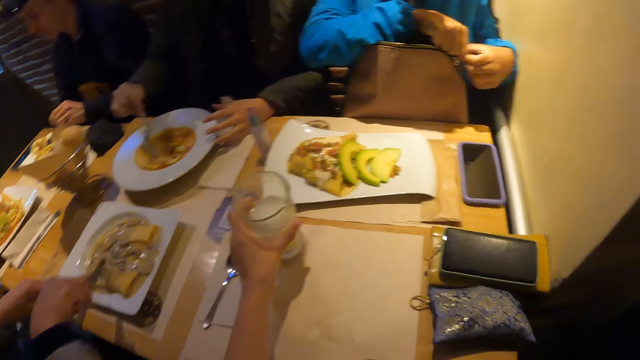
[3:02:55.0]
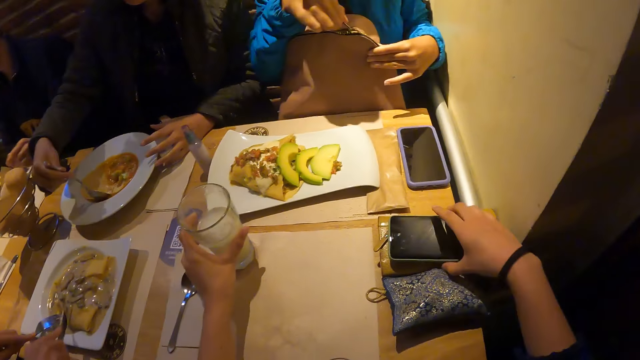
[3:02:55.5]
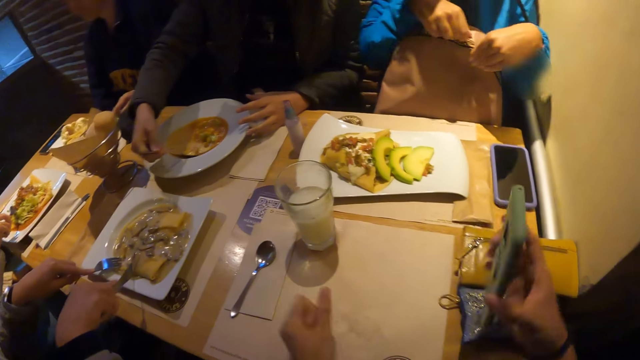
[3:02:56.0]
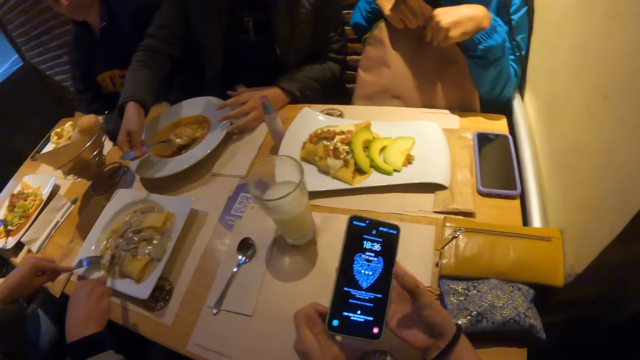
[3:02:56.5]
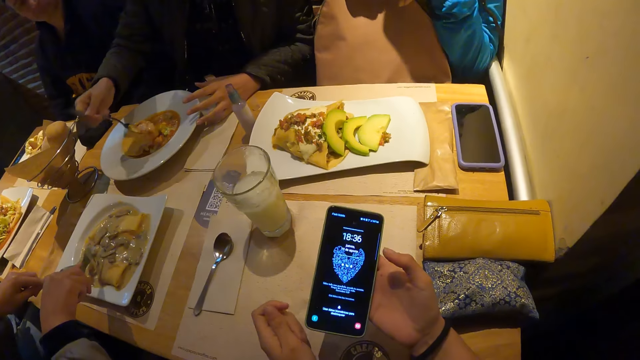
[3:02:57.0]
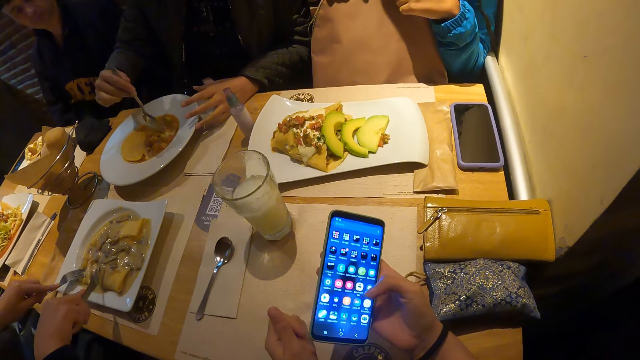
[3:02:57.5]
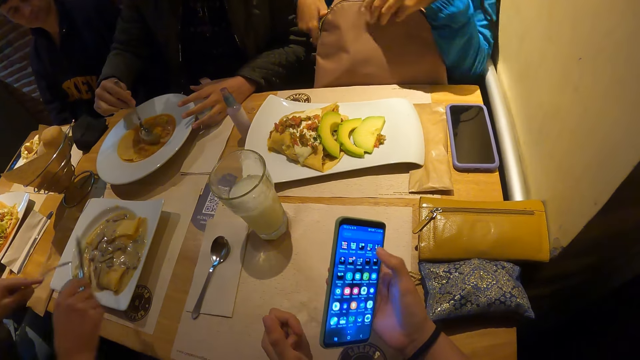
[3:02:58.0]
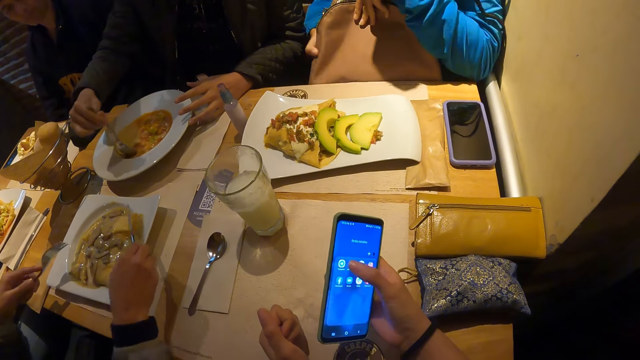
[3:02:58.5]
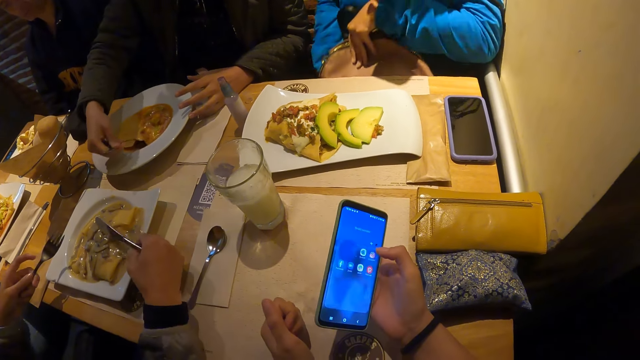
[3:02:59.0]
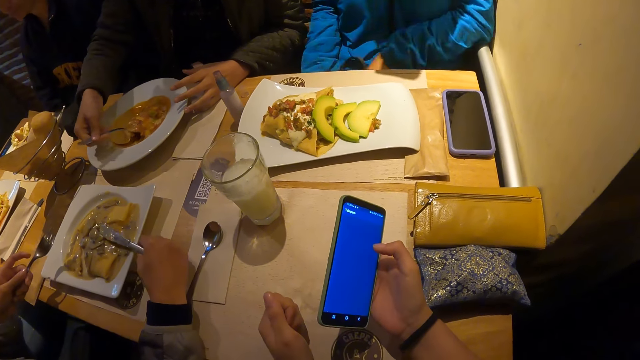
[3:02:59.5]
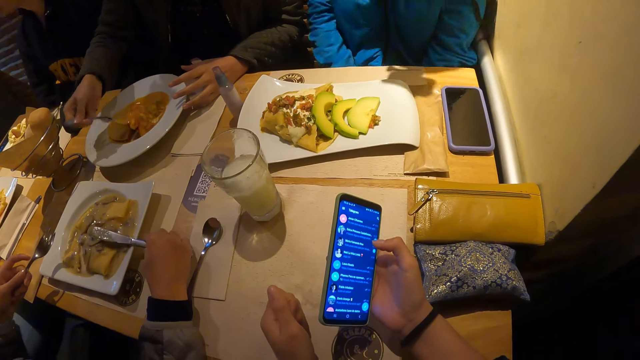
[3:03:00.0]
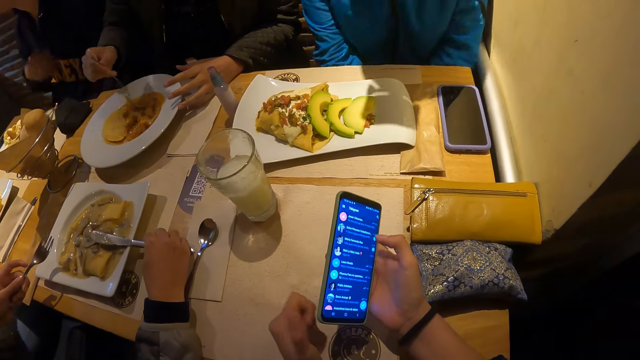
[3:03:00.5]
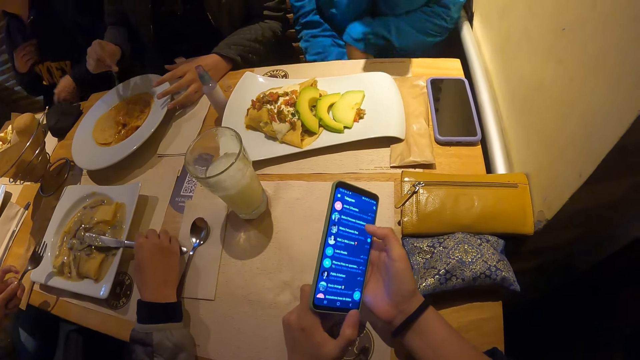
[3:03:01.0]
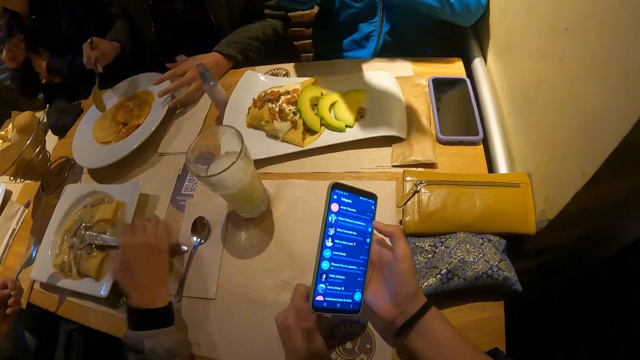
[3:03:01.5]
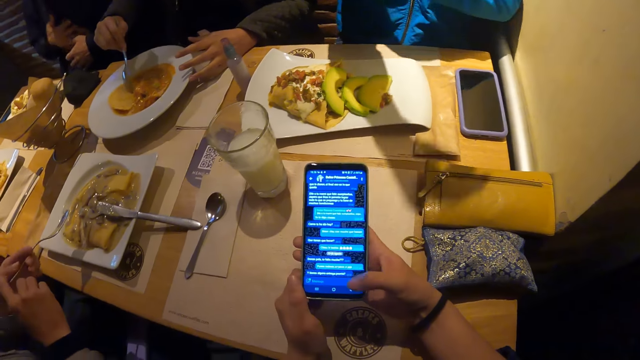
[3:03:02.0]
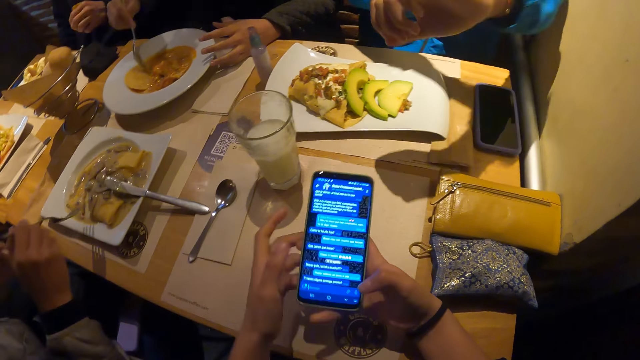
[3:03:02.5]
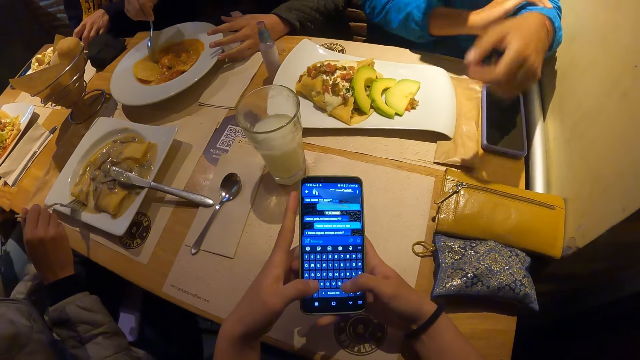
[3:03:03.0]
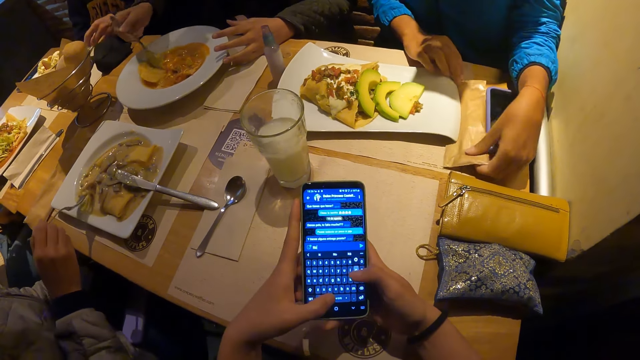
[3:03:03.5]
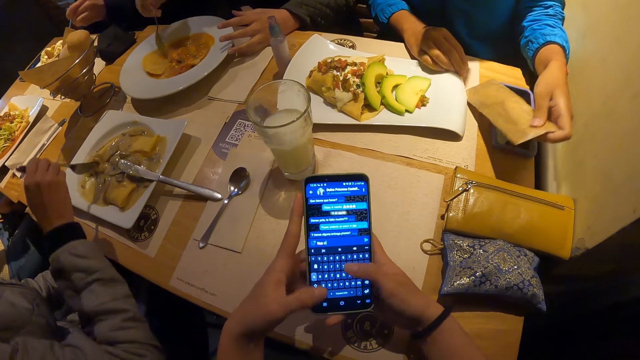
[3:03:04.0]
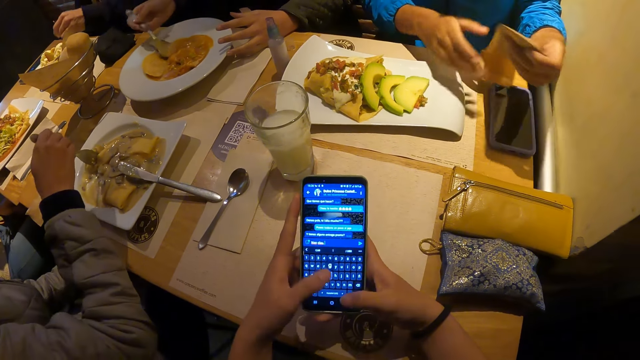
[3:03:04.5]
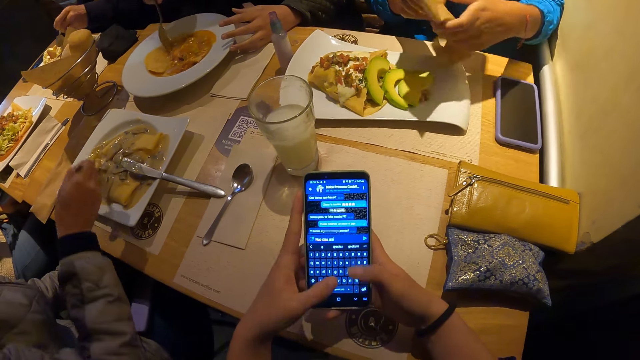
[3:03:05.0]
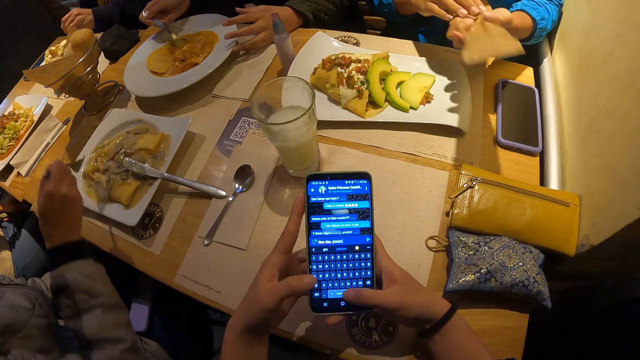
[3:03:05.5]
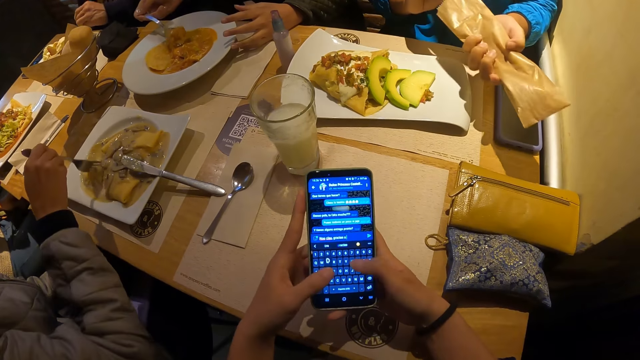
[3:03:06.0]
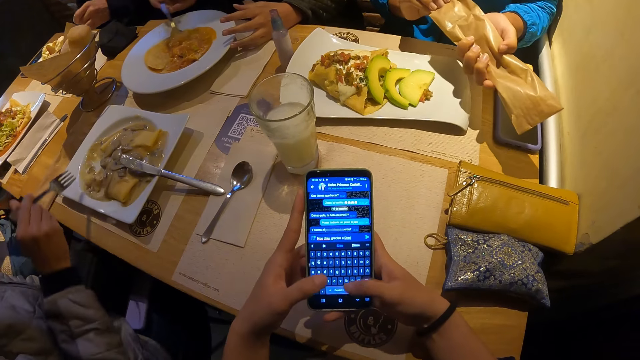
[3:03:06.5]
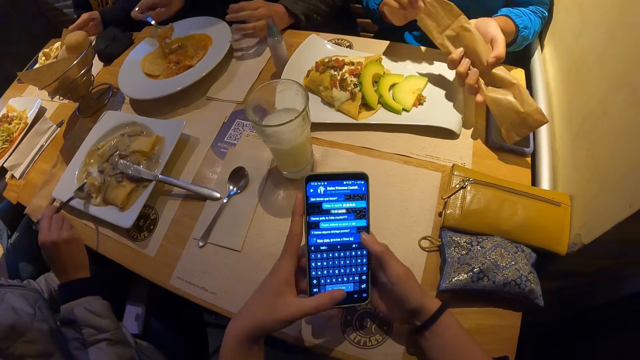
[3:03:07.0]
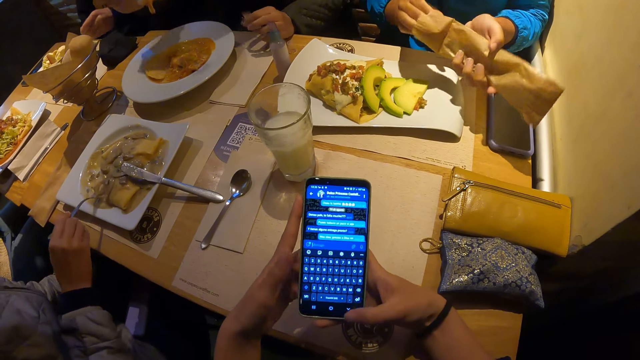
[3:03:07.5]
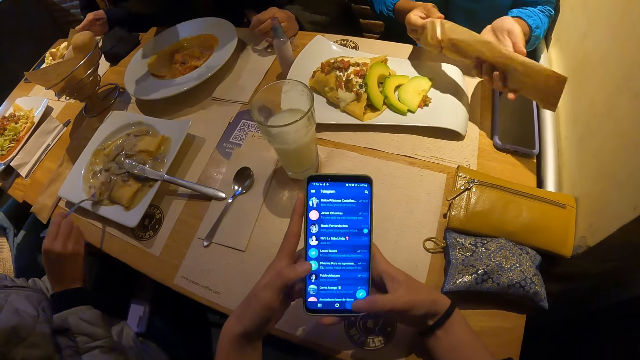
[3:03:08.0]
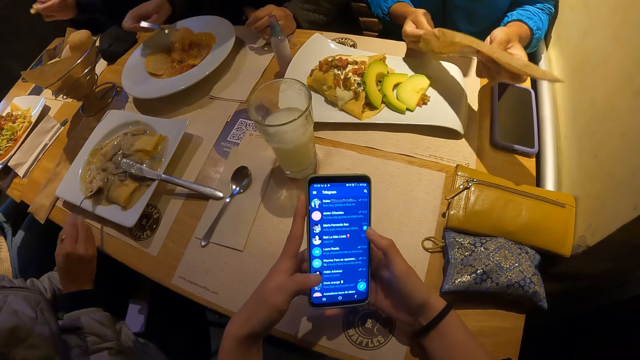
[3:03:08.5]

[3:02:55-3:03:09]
A woman zips the bag on her legs with both hands. The camera wearer drops the glass of juice on the food mat on the table with her left hand. She picks up the phone from her purse on the table with her right hand and operates the phone with her right hand. The woman drops the bag on the floor with both hands. Another woman drops the knife on the plate of food with her right hand. She passes the fork from her left hand to her right hand. The camera wearer operates the phone with both hands. The other woman eats from the plate of food with a fork in her right hand. The first woman picks up a paper bag from the table with her left hand and removes a fork and a knife from the paper bag with both hands.

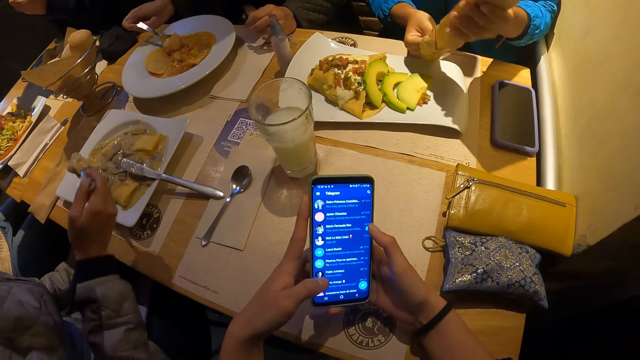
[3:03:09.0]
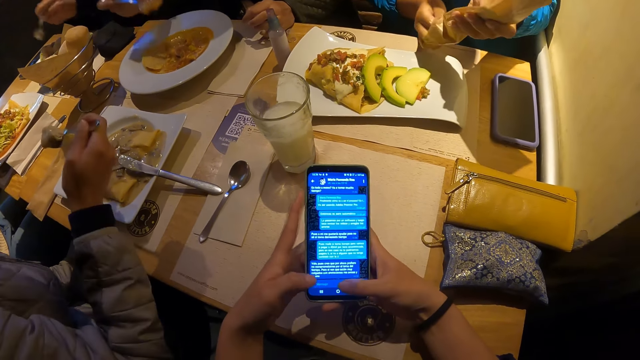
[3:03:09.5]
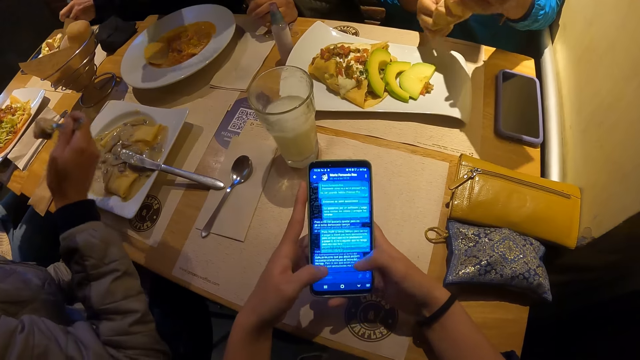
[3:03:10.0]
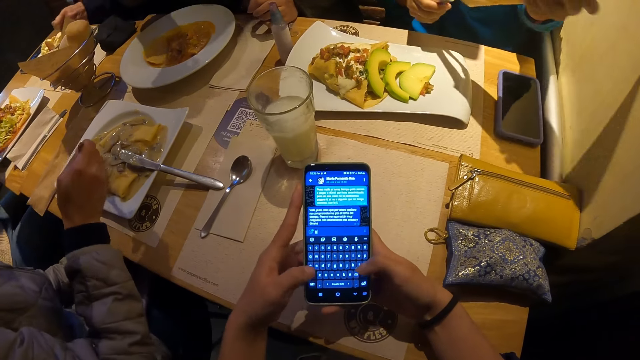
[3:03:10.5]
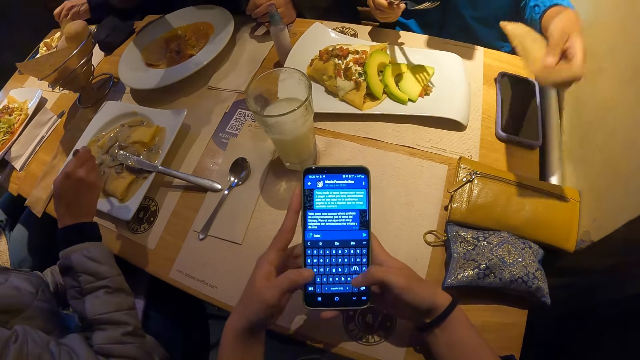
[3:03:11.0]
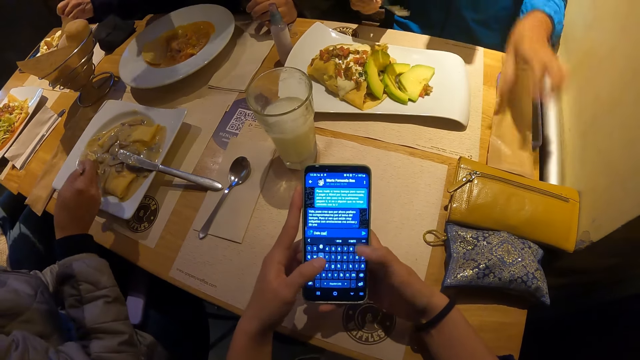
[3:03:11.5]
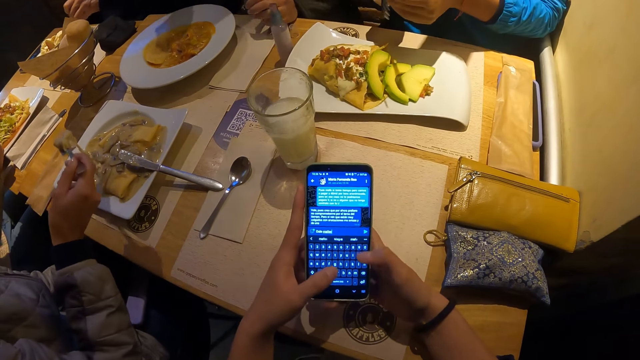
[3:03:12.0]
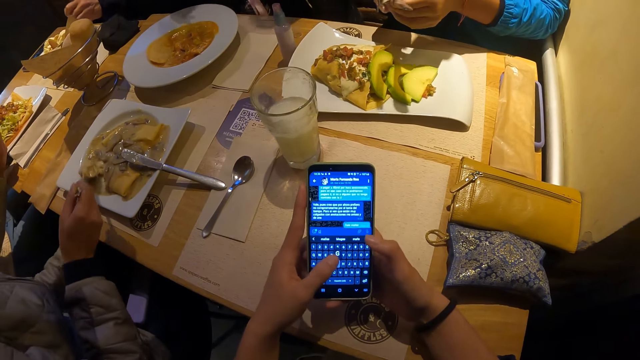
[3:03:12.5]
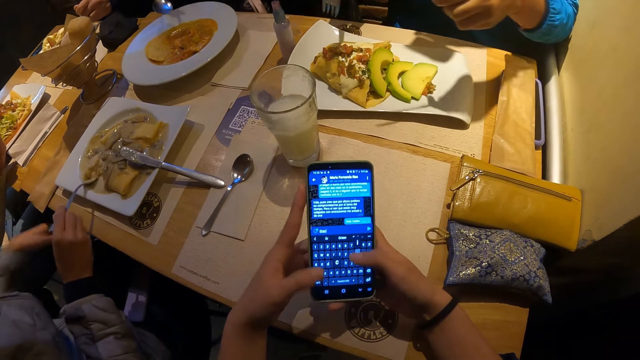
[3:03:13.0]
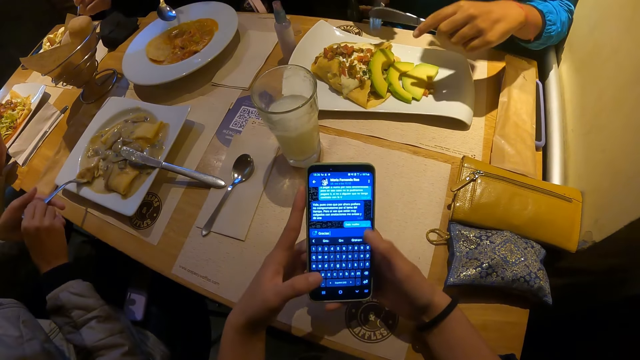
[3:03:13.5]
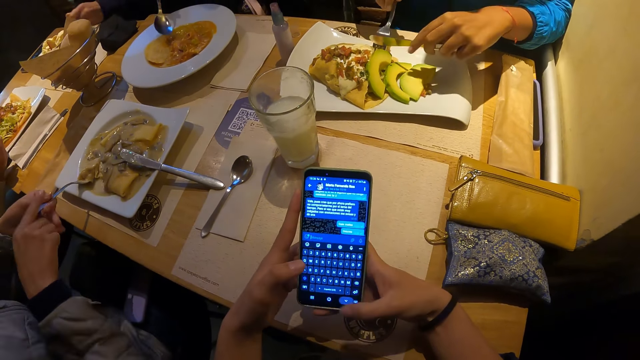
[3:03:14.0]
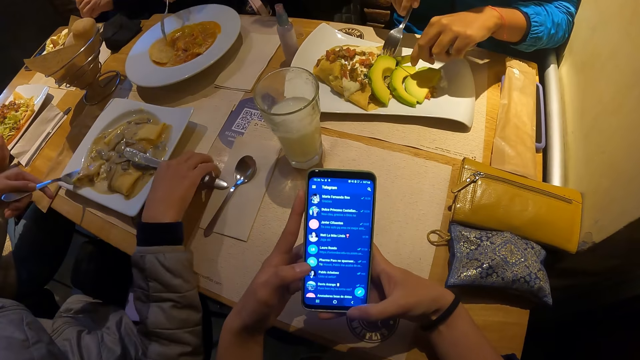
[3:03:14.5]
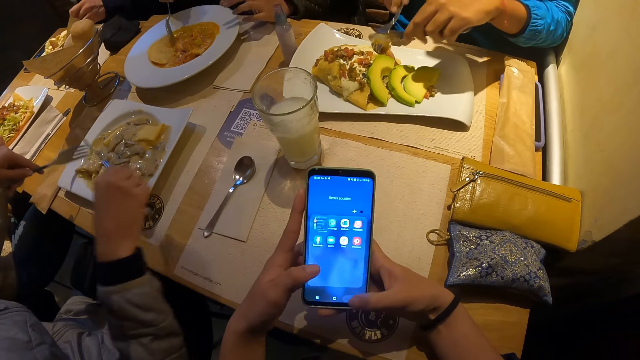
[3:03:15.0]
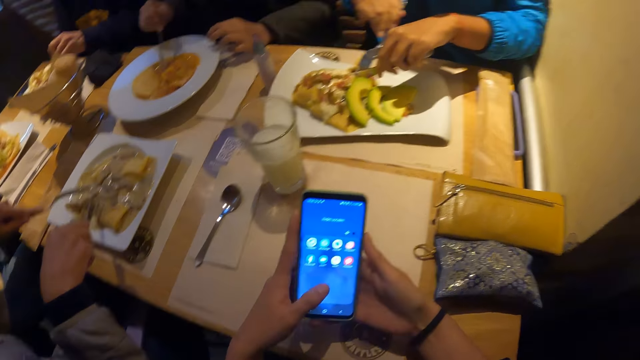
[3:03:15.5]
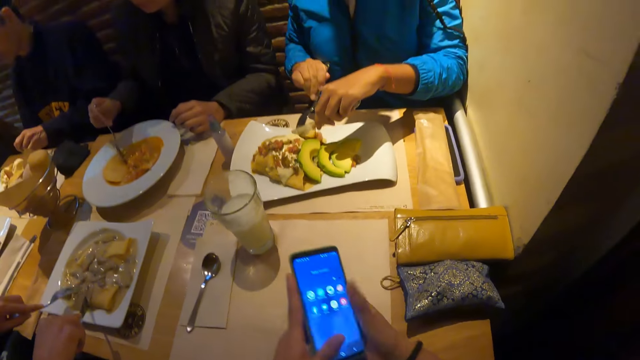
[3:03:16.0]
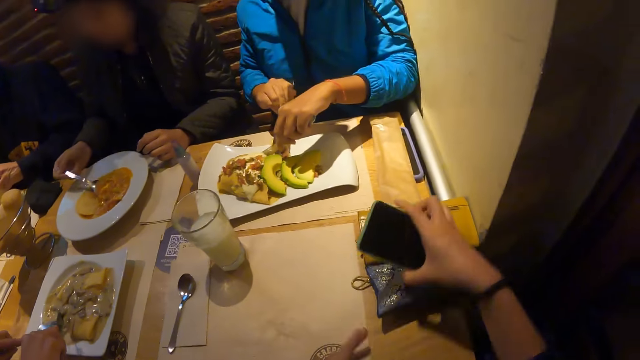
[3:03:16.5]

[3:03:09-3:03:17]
A woman drops the paper bag on the table with her left hand. Another woman passes the fork from her right hand to her left hand. The first woman eats from the plate of food with the knife and the fork in both hands. The other woman eats from the plate of food with the knife and the fork in both hands.
